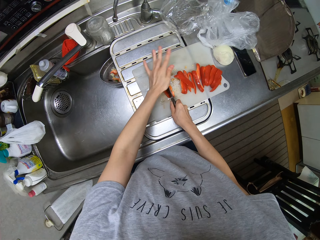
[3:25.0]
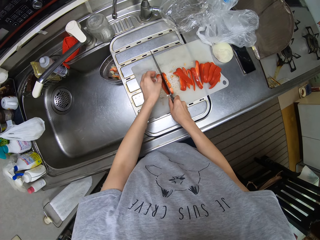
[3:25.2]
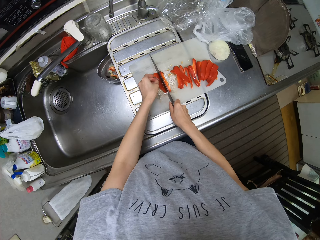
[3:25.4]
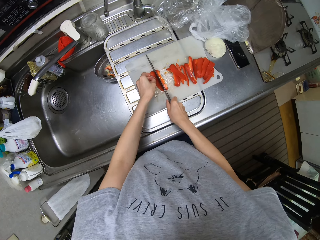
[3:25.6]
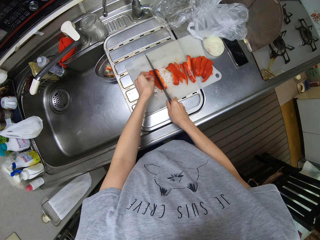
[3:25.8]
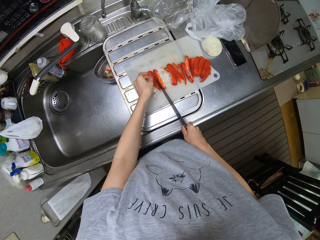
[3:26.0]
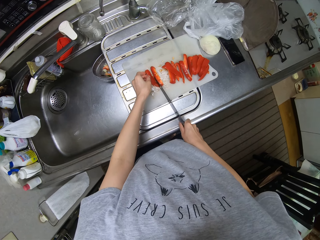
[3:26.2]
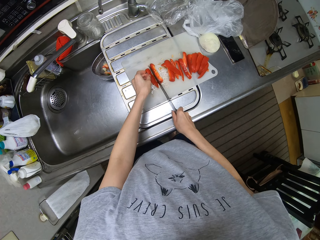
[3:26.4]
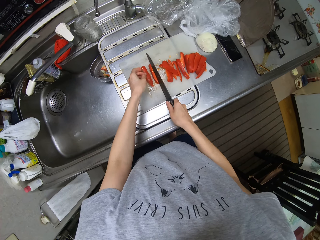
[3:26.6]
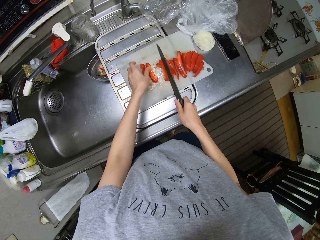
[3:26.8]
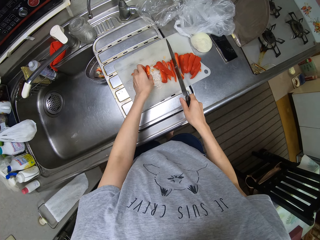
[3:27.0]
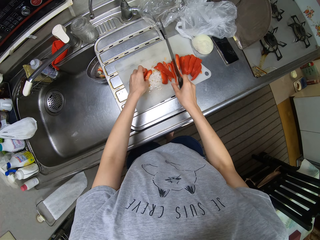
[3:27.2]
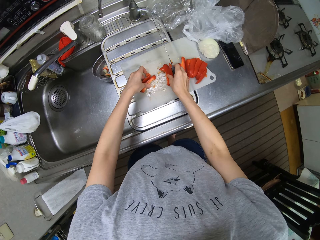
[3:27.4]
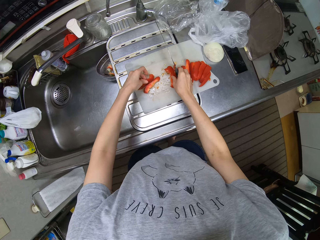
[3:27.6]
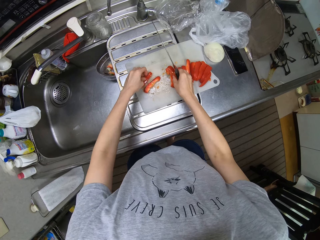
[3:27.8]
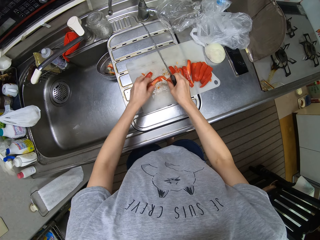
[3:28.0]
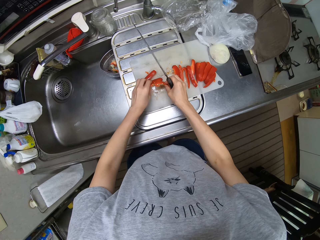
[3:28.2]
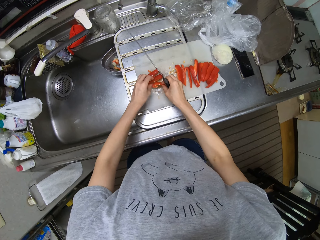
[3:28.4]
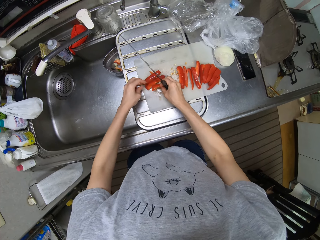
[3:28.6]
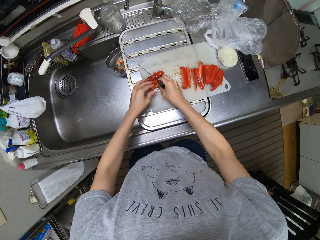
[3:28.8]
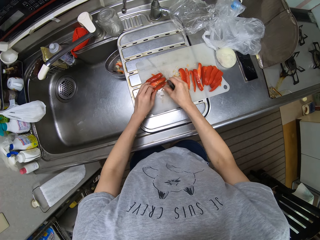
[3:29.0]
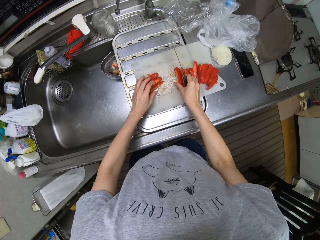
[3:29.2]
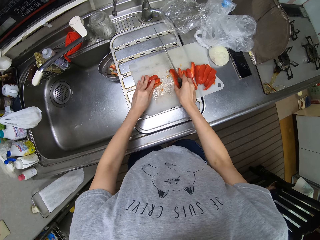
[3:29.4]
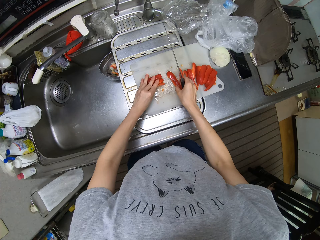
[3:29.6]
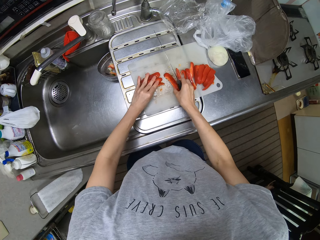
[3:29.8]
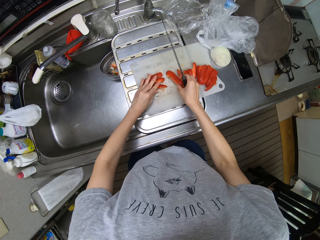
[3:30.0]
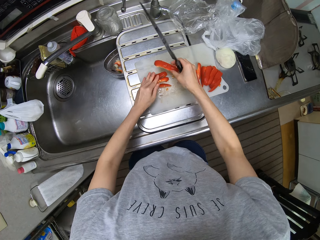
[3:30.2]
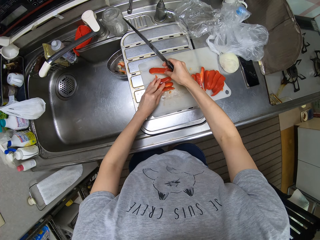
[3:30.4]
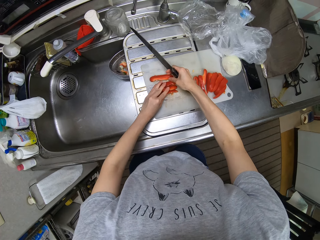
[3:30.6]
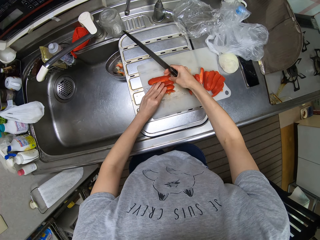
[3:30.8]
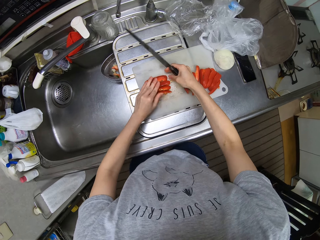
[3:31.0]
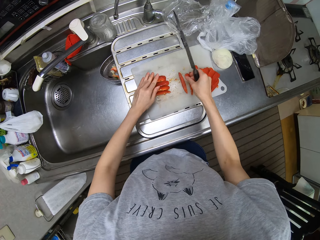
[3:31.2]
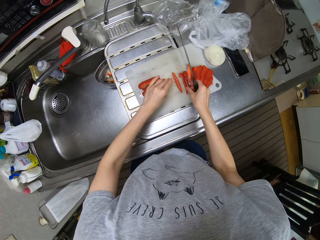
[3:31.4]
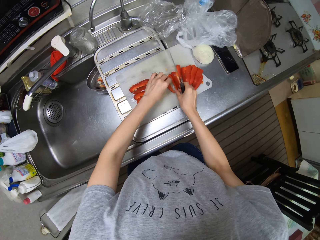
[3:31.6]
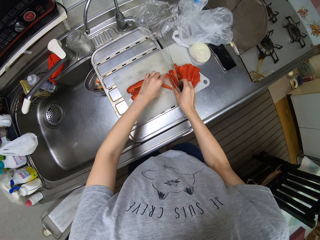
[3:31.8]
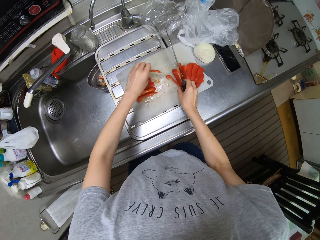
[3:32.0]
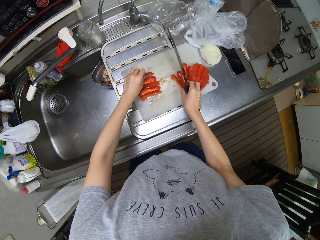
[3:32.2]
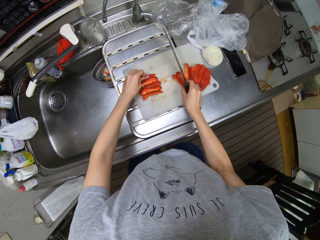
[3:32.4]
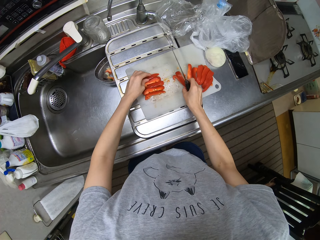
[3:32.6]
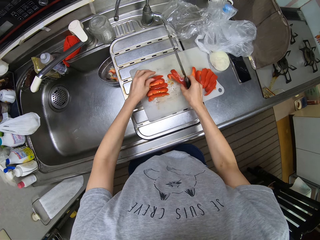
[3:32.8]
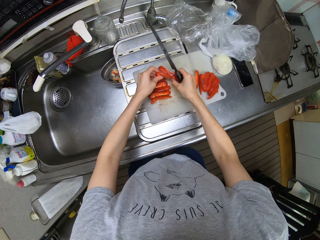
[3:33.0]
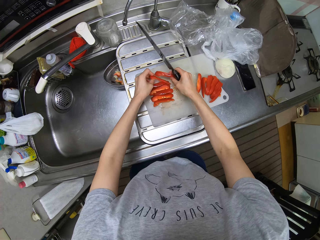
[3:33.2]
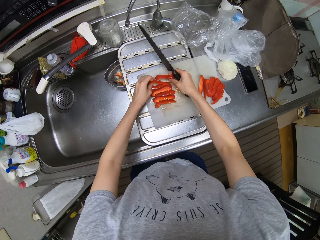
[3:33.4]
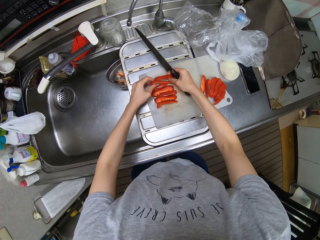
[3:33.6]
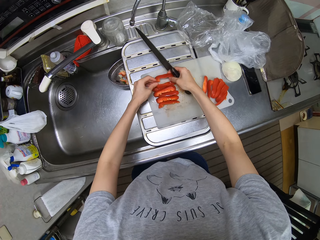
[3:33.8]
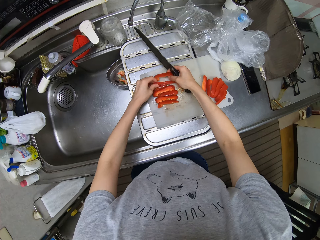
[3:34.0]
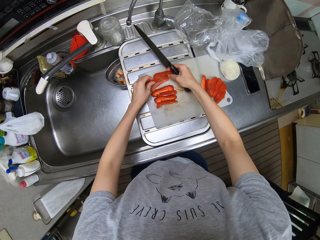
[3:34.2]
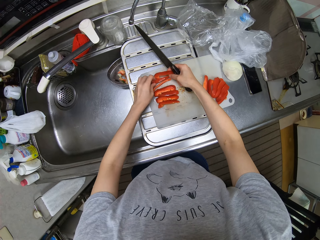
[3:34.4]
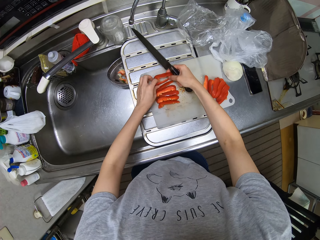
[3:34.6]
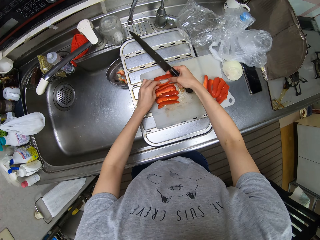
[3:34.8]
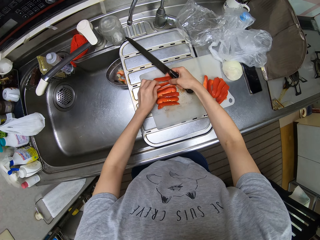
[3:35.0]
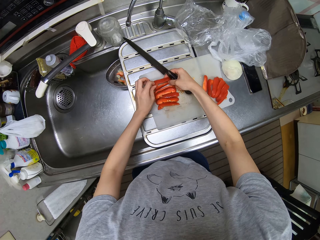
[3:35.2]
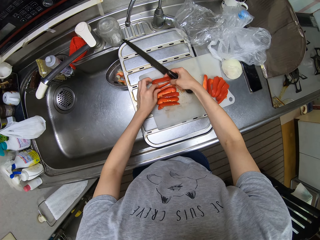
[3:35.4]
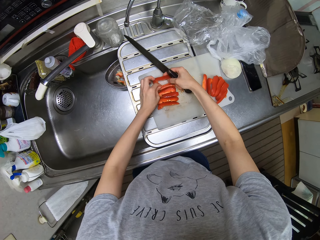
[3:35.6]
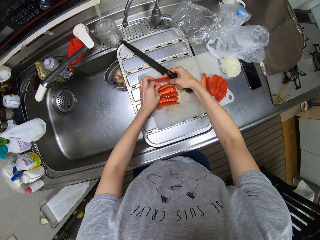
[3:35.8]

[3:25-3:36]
The camera wearer cuts a bell pepper on the chopping board with a knife. They move pieces of bell pepper on the chopping board. They pick up a piece of bell pepper on the chopping board. They put the piece of bell pepper on the chopping board. They pick up a piece of bell pepper on the chopping board. They put the piece of bell pepper on the chopping board. They pick up a piece of bell pepper on the chopping board. They put the piece of bell pepper on the chopping board. They pick up pieces of bell pepper on the chopping board. They arrange the pieces of bell pepper on the chopping board.

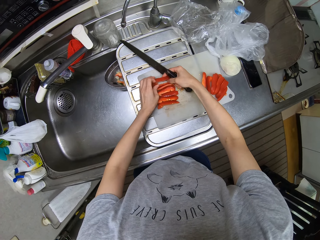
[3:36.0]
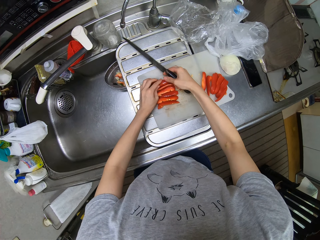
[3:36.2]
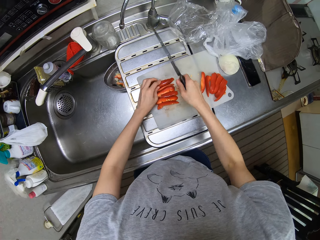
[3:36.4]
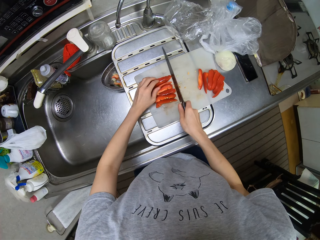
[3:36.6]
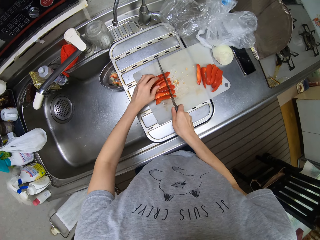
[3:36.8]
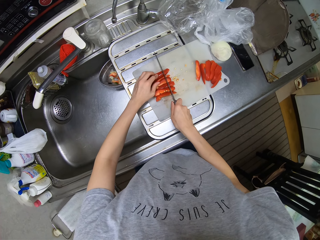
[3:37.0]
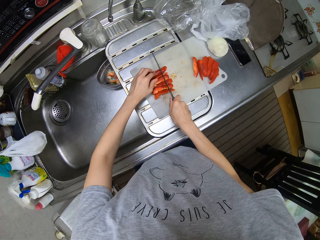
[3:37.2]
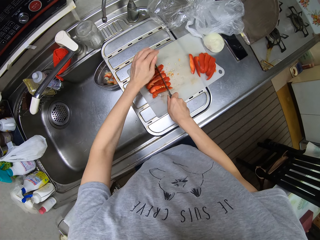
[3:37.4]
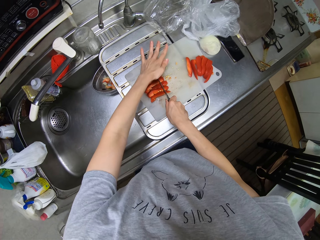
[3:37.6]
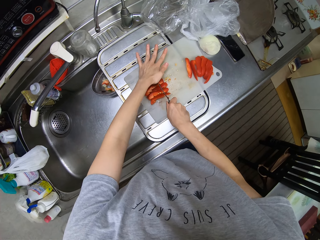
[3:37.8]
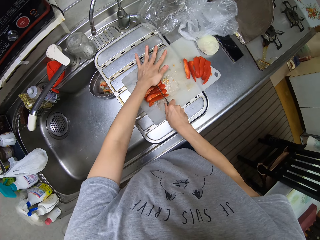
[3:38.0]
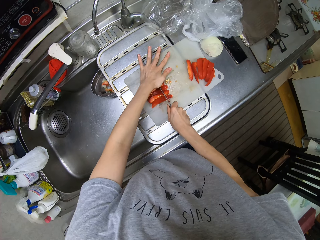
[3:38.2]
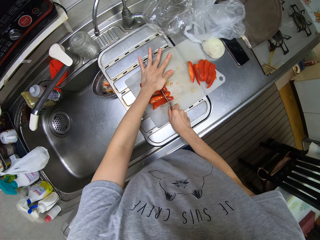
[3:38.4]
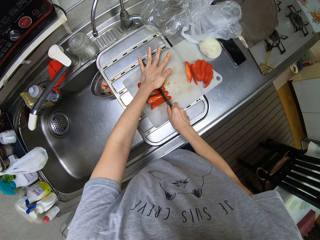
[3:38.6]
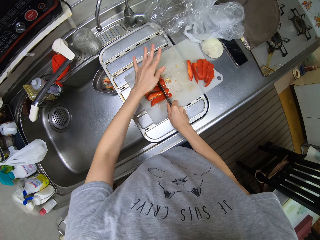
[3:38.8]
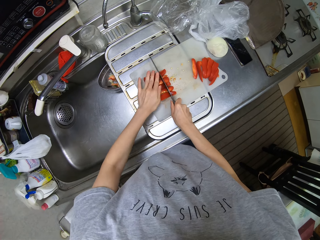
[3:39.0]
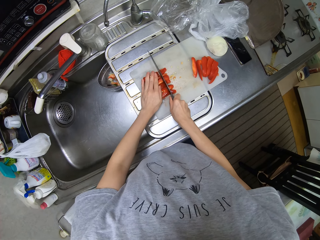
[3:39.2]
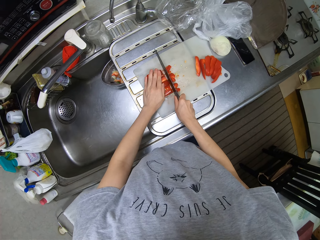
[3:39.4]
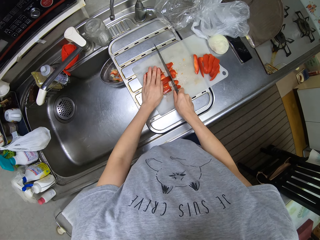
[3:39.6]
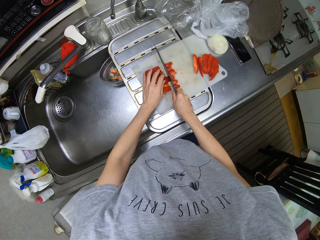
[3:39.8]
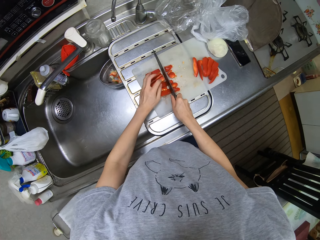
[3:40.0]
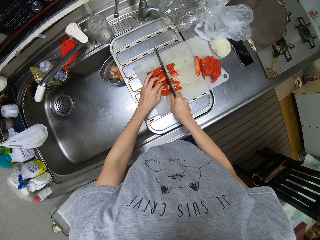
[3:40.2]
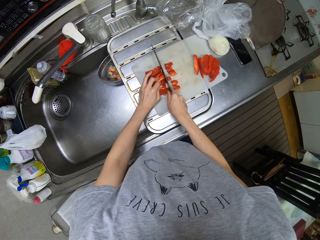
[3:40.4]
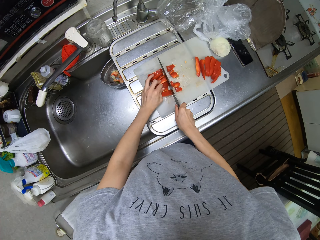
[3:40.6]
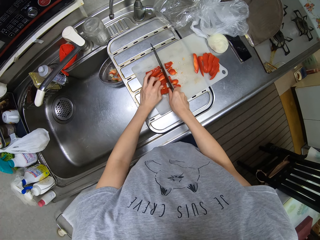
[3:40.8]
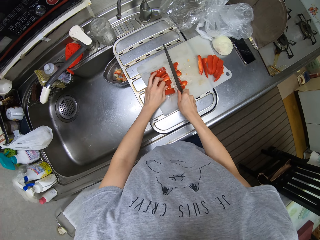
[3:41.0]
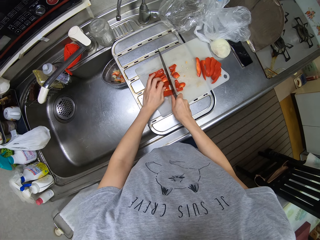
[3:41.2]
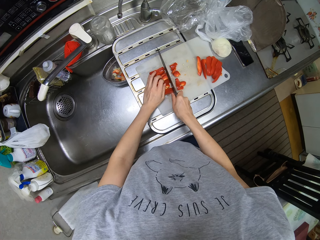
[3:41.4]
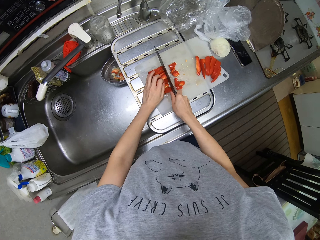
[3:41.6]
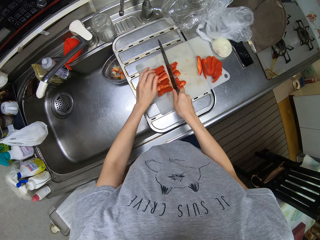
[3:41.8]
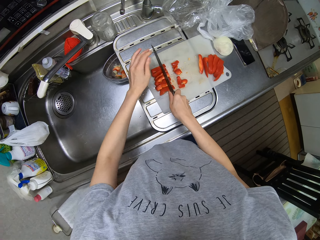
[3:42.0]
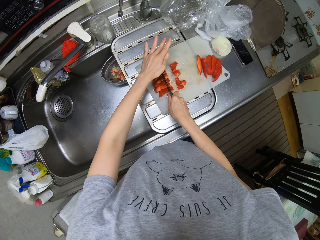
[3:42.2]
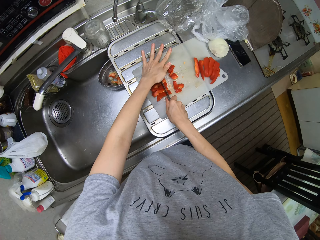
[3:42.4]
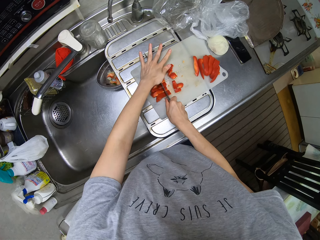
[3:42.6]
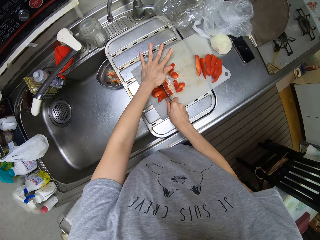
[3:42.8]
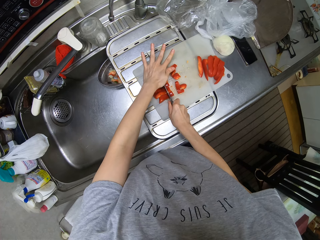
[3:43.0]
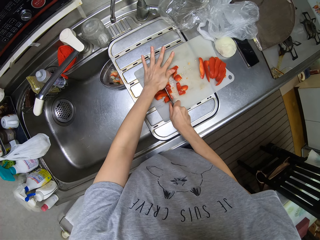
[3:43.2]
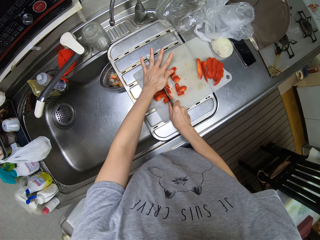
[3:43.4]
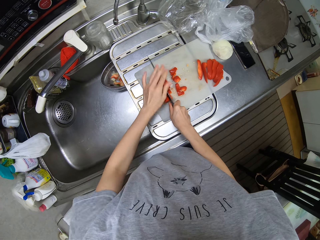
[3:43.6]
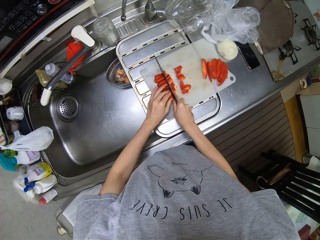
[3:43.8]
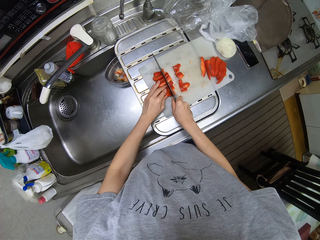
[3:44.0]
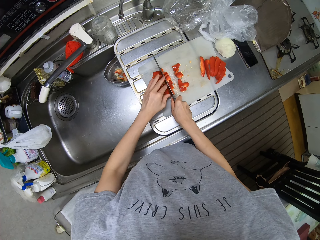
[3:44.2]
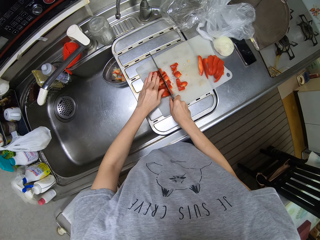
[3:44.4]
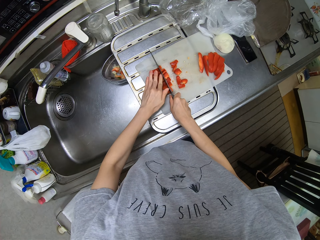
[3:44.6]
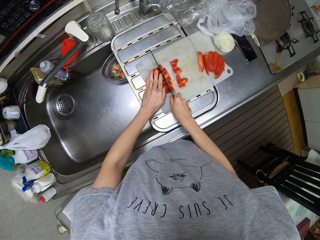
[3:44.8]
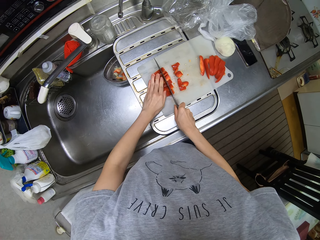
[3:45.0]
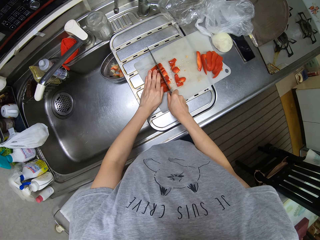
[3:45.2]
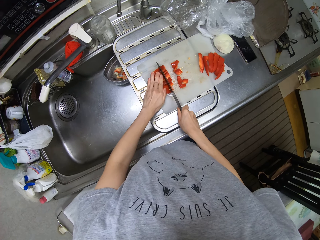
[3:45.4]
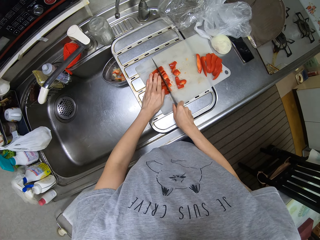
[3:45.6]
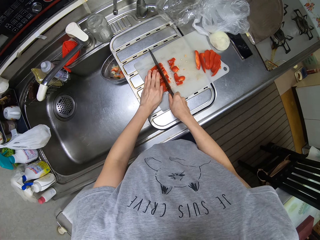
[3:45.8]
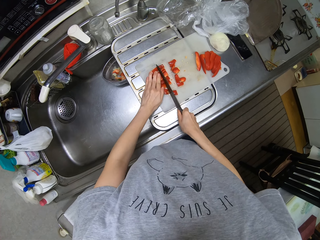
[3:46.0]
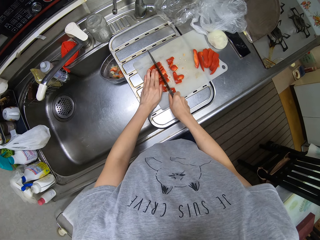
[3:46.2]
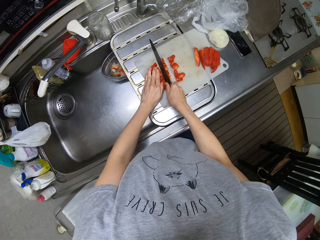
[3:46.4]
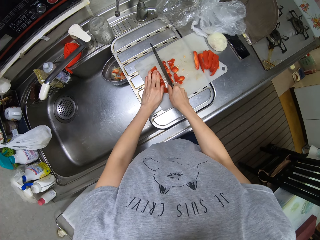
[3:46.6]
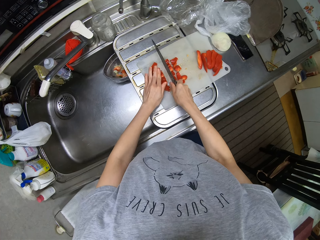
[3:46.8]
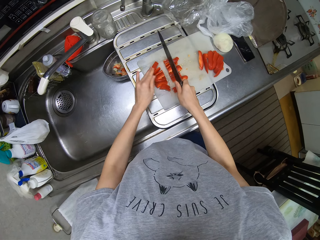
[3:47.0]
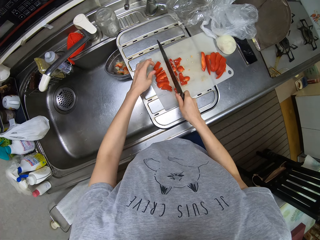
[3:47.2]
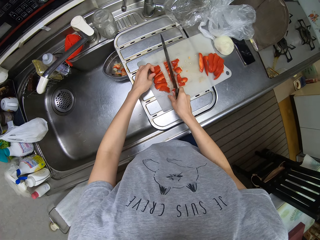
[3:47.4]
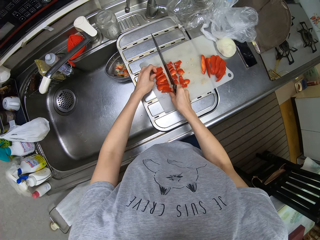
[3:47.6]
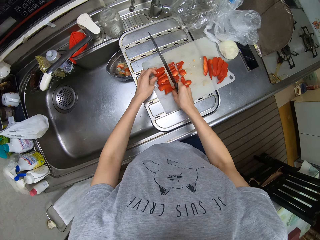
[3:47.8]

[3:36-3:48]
The camera wearer cuts a bell pepper on the chopping board with a knife. They press the knife on the bell pepper. They cut the bell pepper on the chopping board with the knife. They press the knife on the bell pepper. They cut the bell pepper on the chopping board with the knife.
